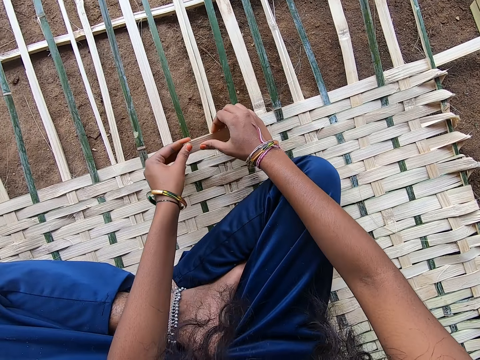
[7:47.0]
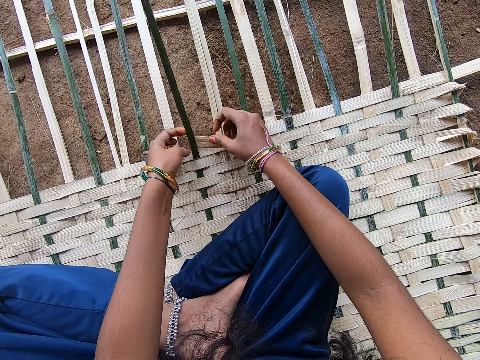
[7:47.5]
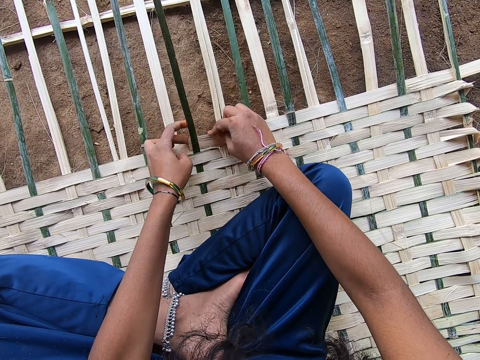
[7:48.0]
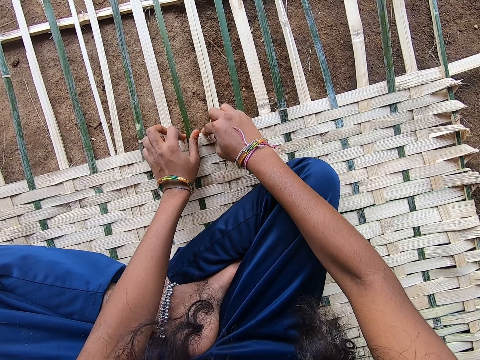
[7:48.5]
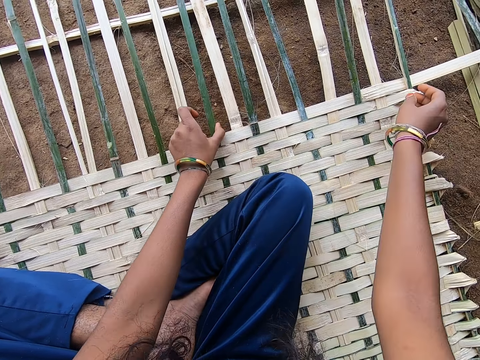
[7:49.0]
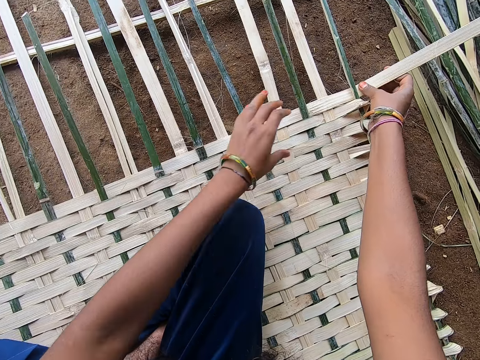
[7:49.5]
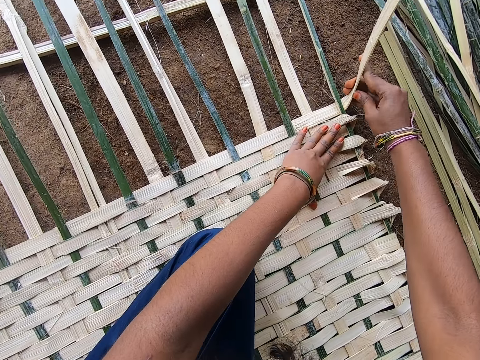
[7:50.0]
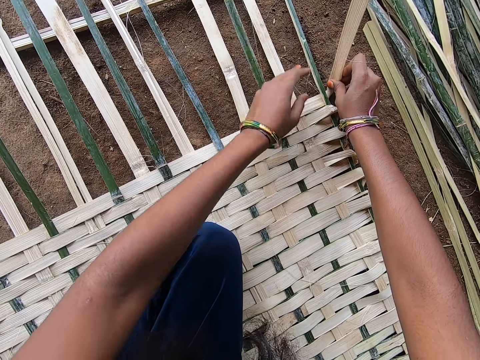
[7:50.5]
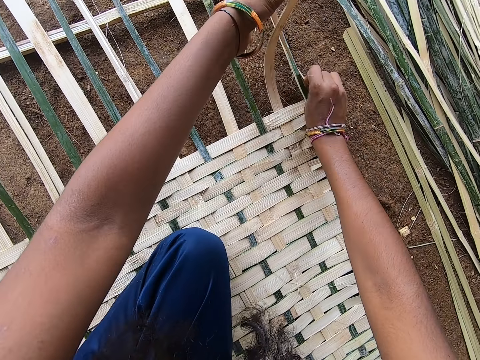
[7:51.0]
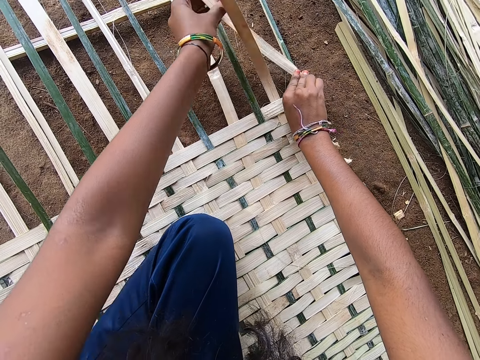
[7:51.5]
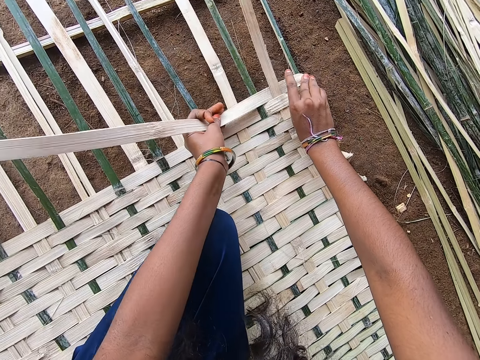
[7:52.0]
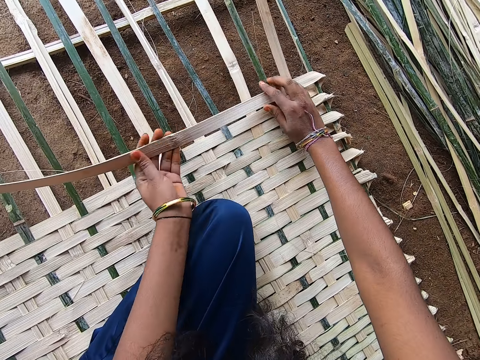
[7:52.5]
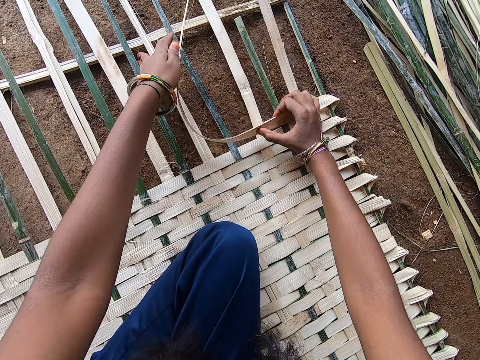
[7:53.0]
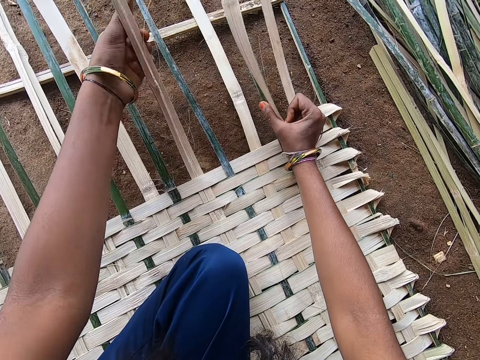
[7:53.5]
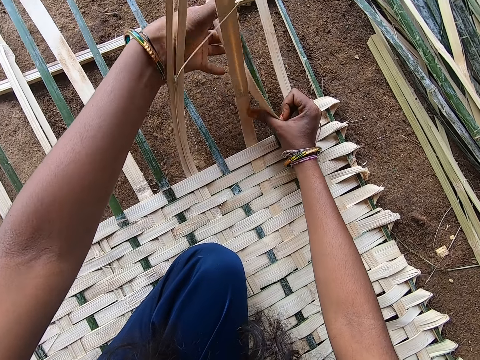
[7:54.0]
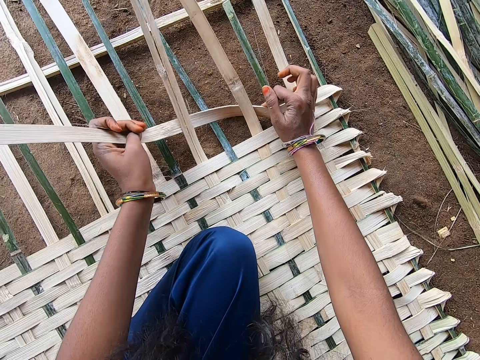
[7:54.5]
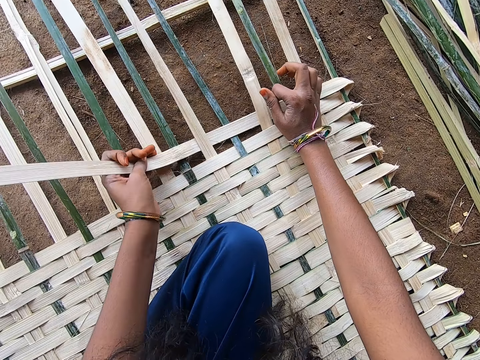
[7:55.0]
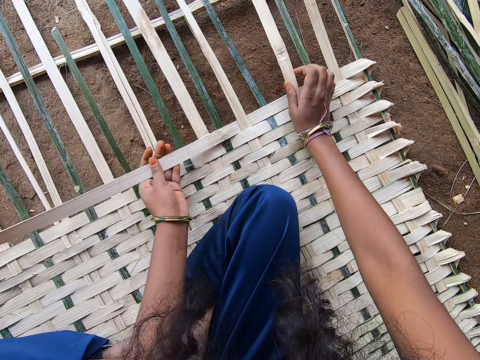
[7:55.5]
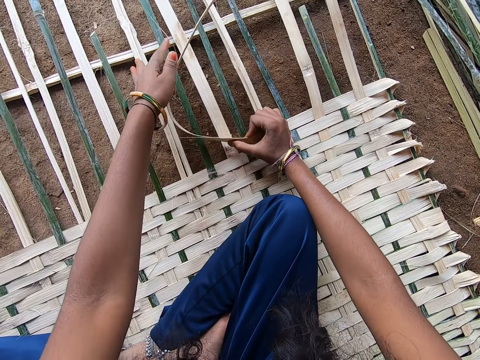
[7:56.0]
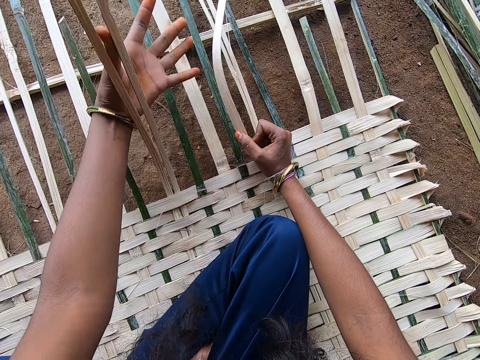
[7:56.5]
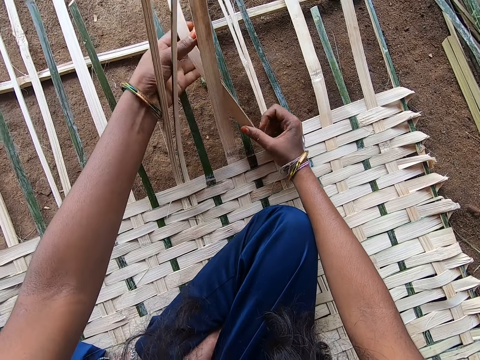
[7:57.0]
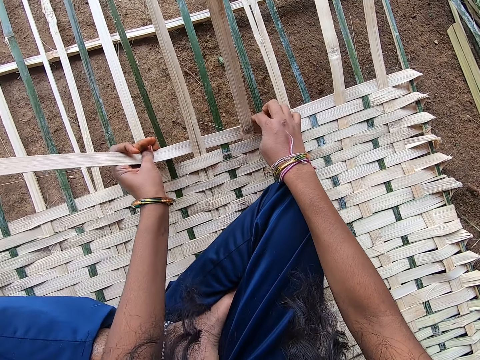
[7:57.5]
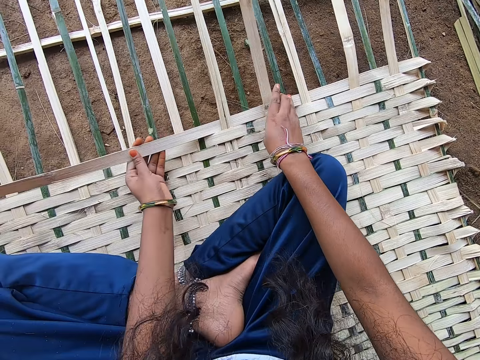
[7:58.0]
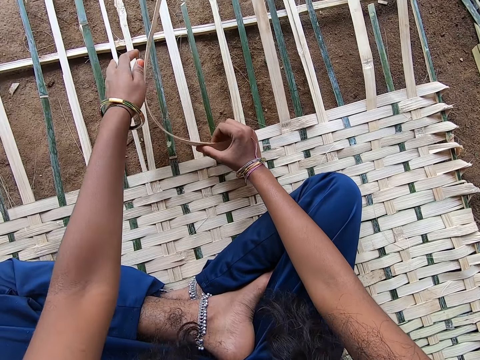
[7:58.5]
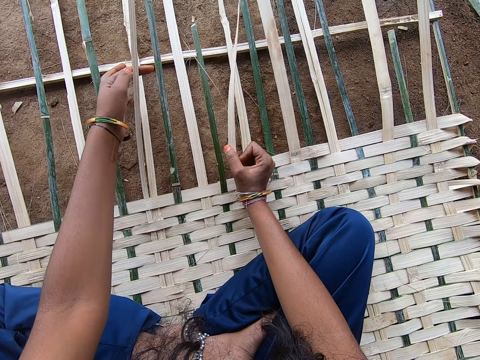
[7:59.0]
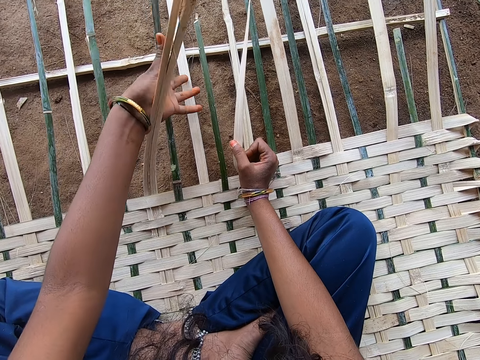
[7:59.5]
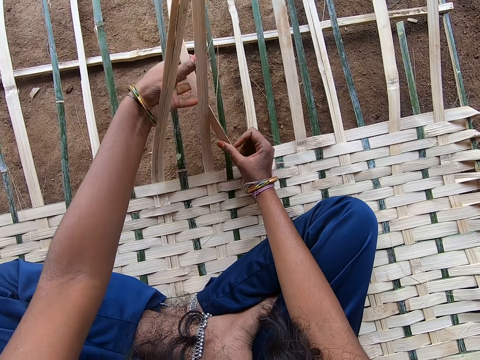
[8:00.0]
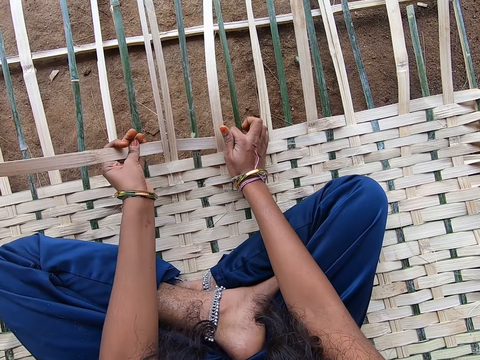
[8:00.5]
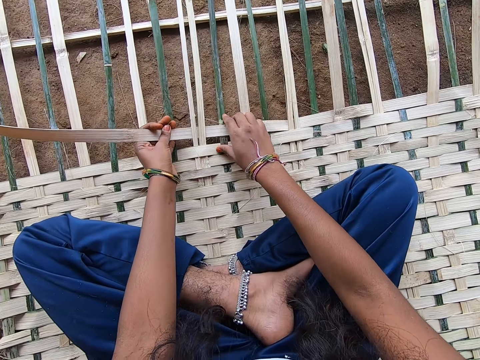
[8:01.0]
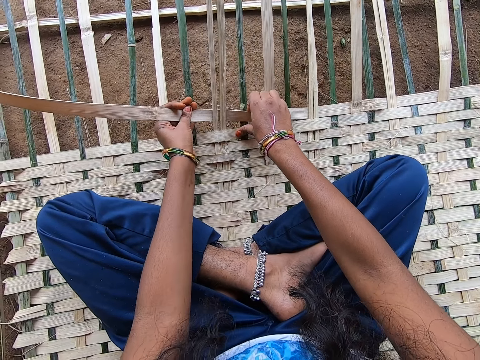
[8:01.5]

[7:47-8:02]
The camera wearer adjusts the hands. They fold a reed. They weave a mat with the reed.

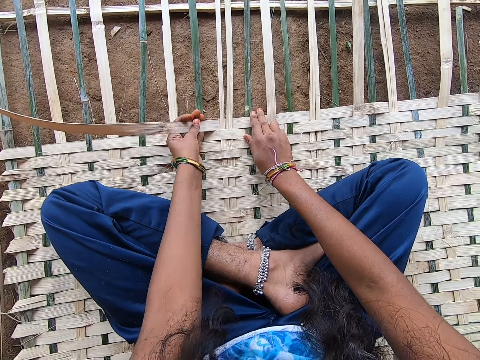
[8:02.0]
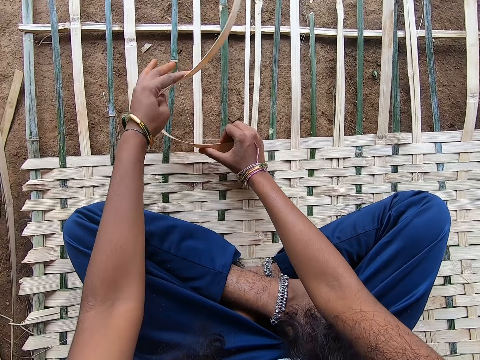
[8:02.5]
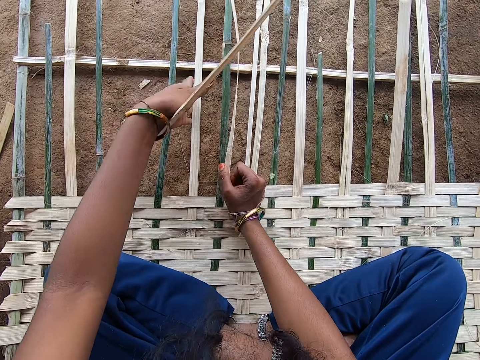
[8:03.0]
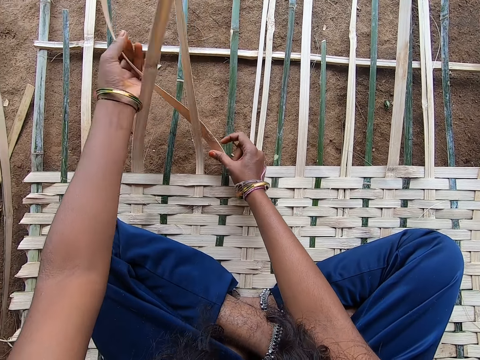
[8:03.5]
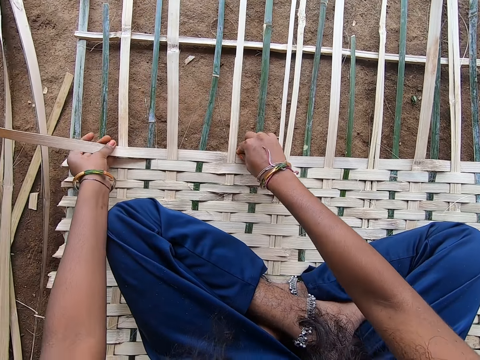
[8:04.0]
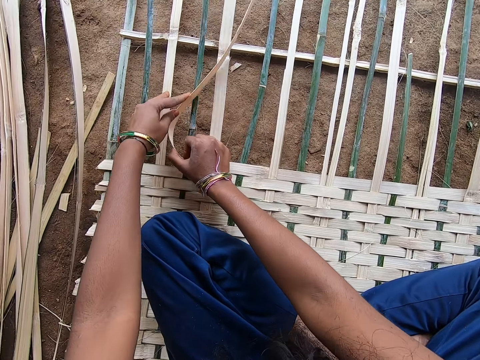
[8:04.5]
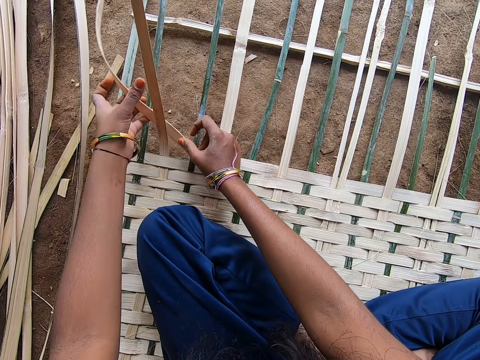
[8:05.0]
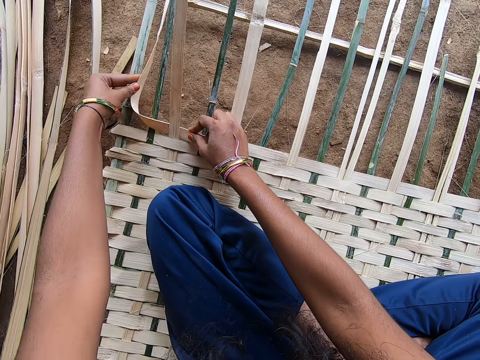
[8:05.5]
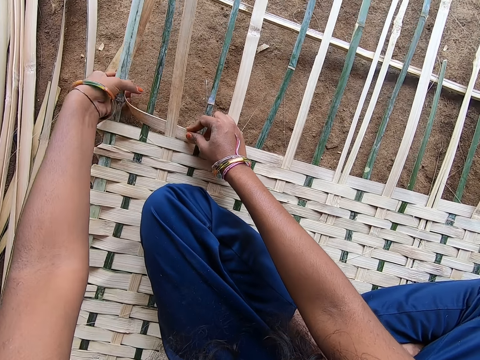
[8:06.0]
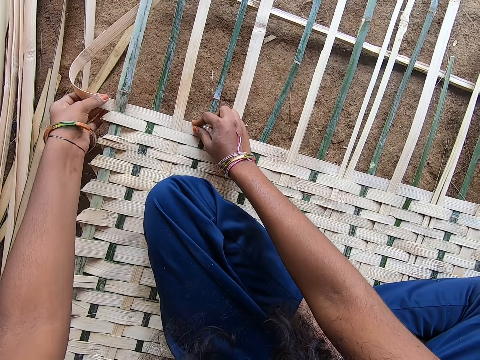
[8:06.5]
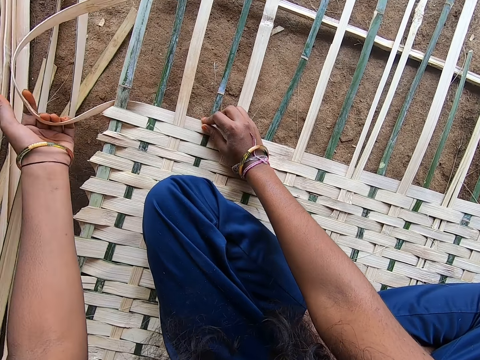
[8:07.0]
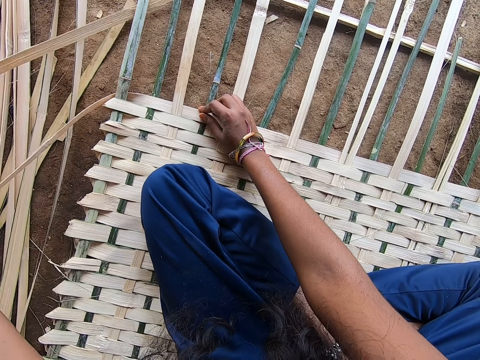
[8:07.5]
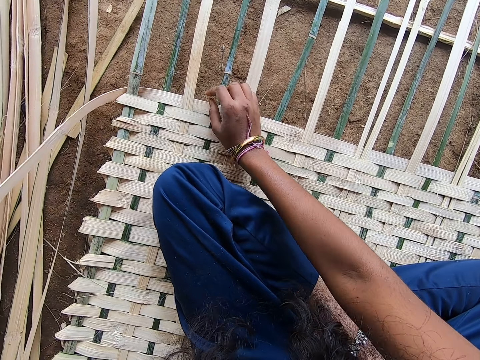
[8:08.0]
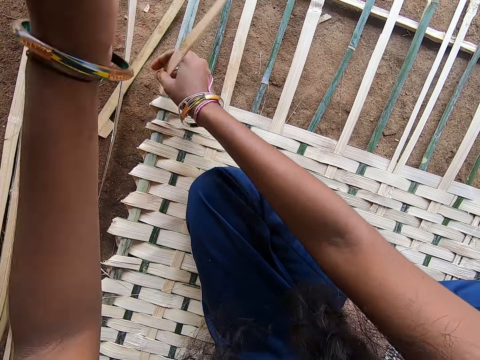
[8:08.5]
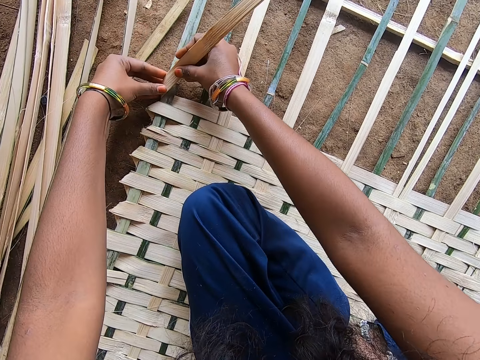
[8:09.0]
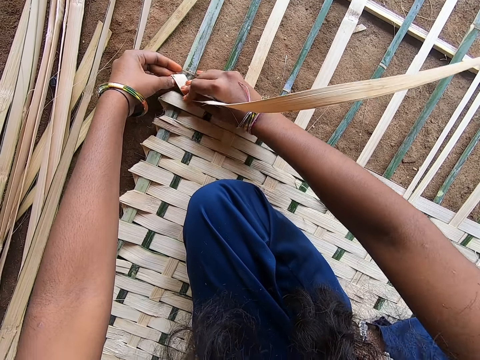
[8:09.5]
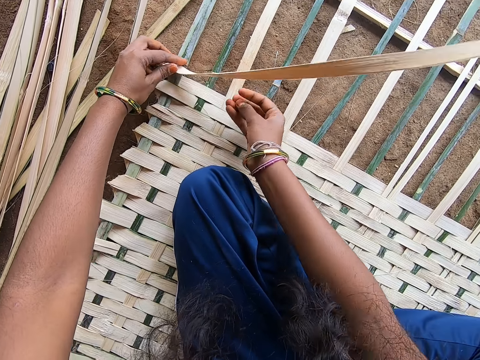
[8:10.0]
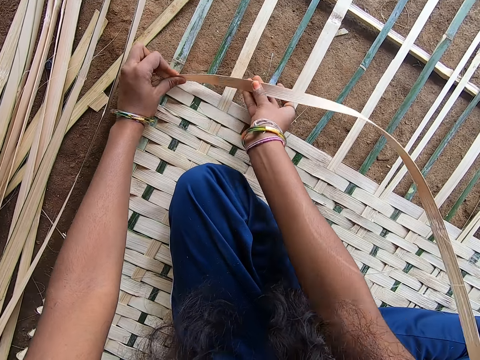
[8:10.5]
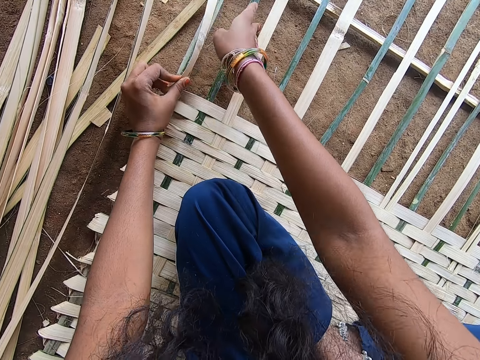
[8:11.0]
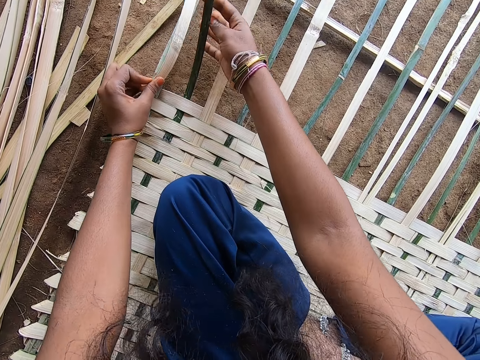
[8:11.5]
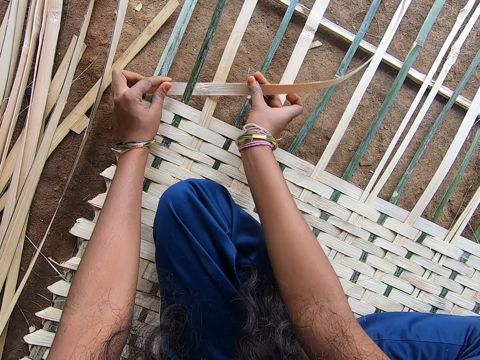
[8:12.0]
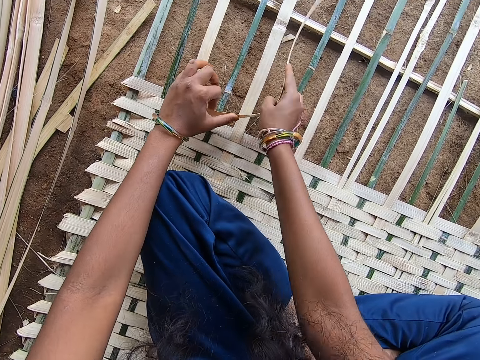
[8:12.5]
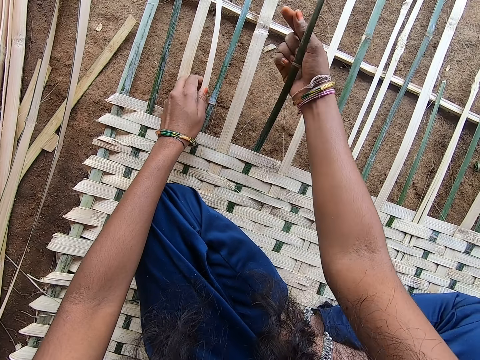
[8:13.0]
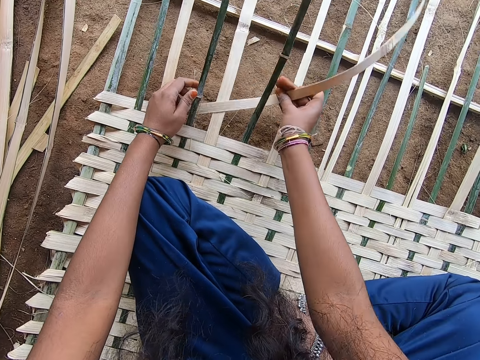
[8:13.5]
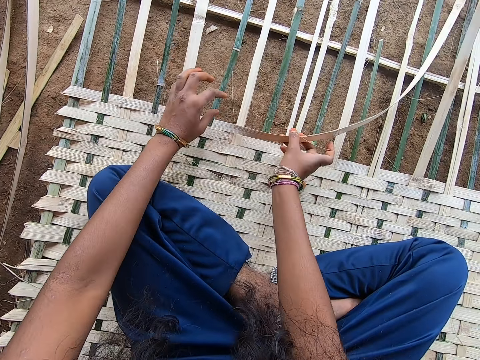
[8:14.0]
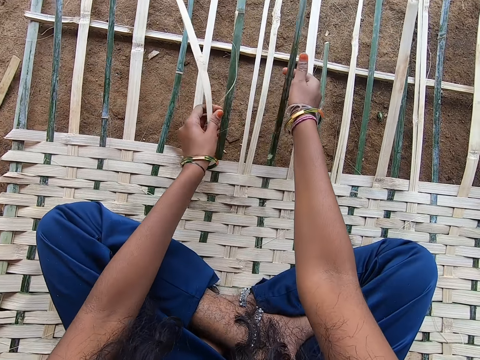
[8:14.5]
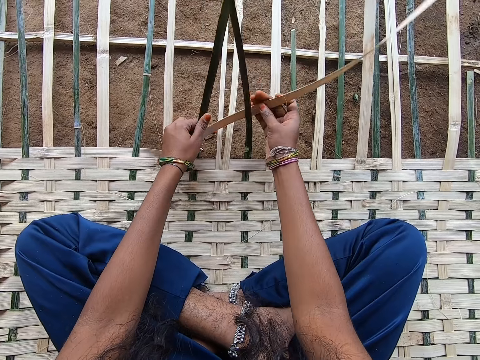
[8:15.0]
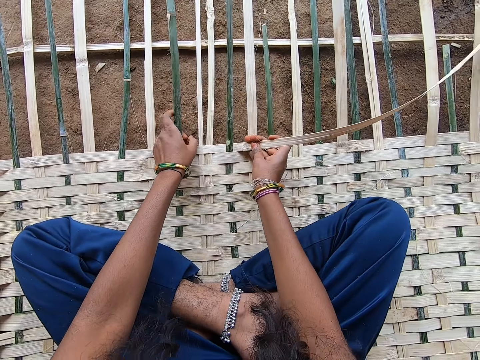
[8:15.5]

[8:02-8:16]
The camera wearer folds a reed. They weave a mat with the reed.
